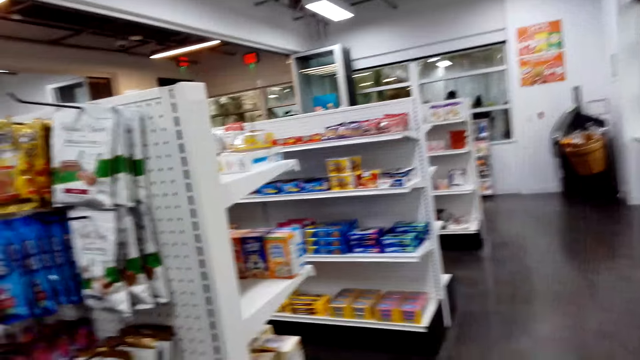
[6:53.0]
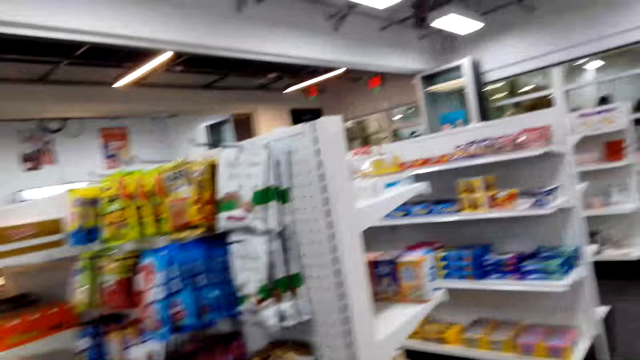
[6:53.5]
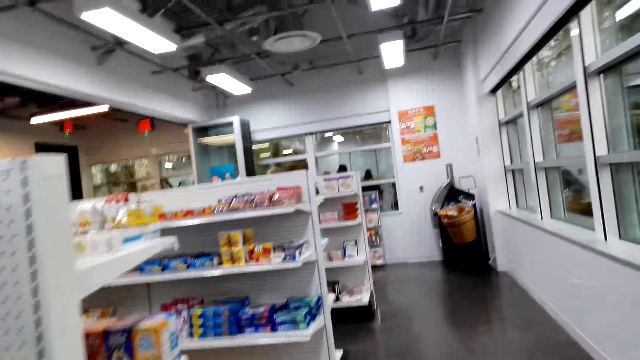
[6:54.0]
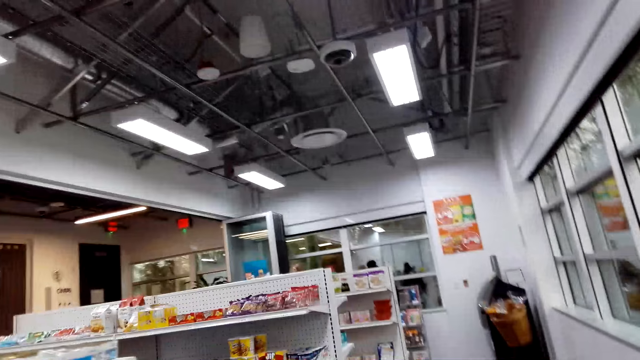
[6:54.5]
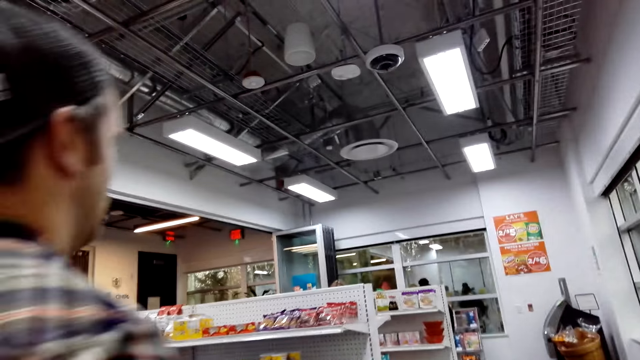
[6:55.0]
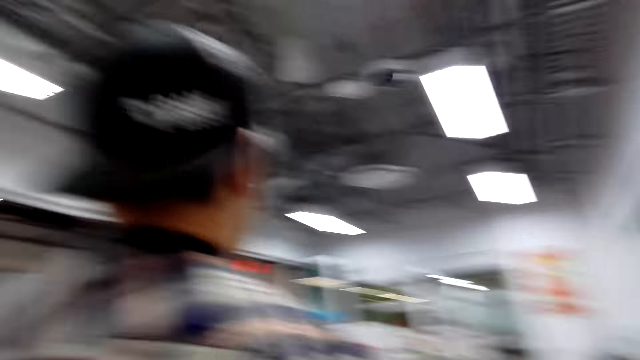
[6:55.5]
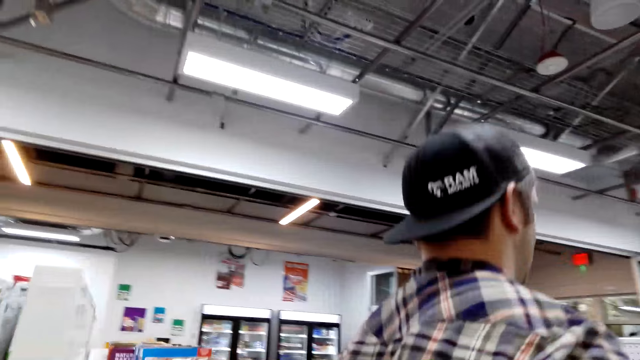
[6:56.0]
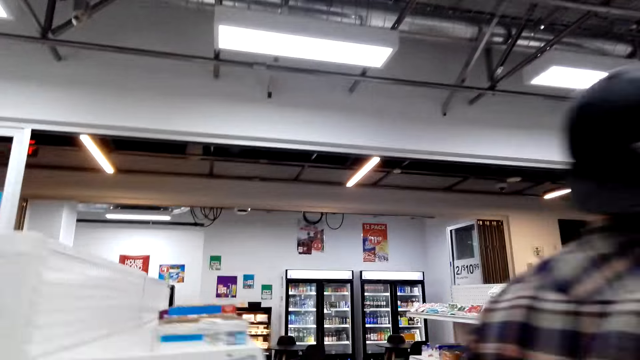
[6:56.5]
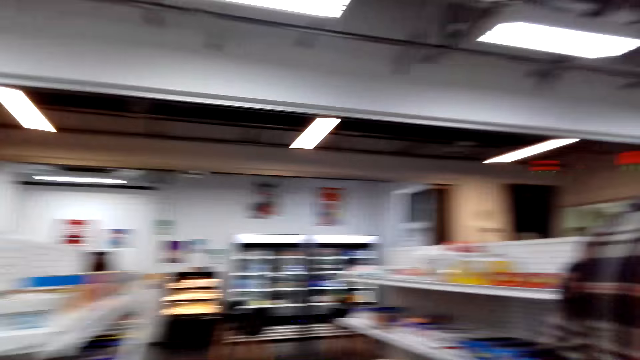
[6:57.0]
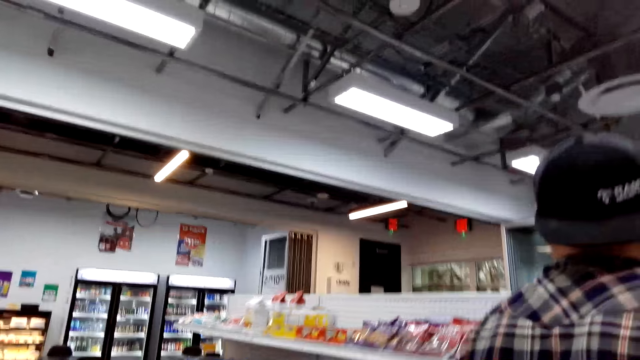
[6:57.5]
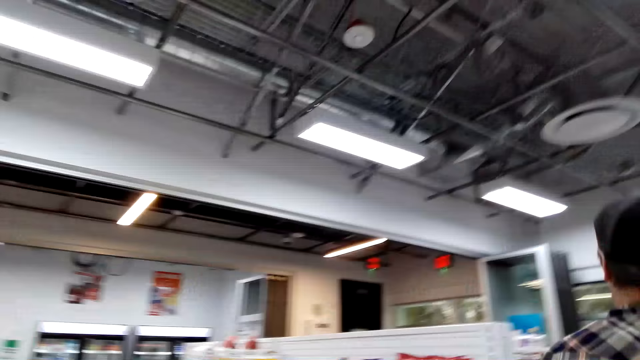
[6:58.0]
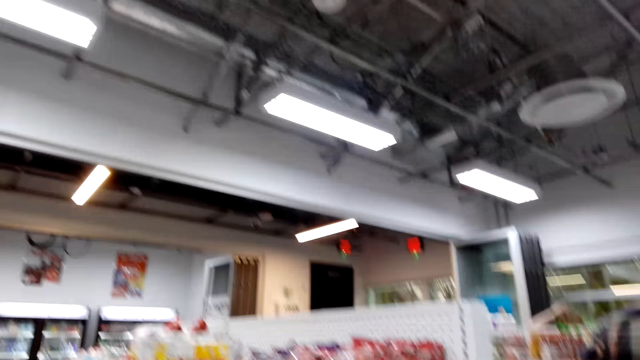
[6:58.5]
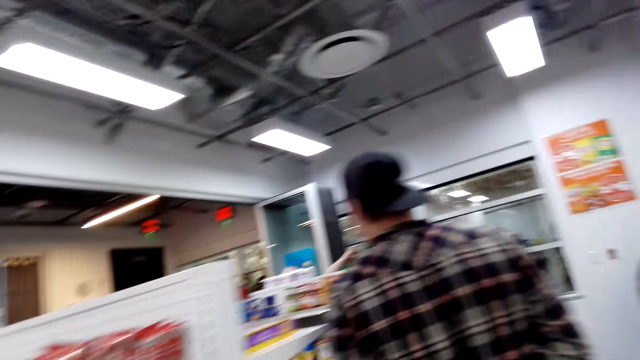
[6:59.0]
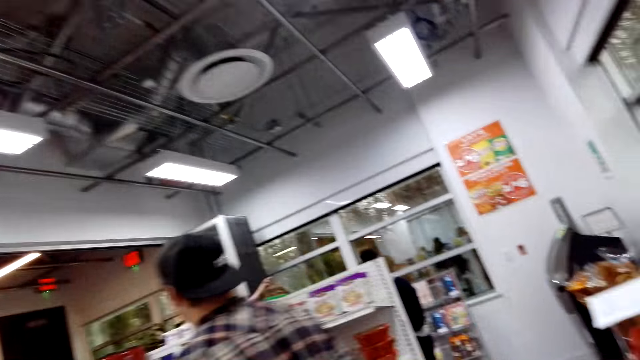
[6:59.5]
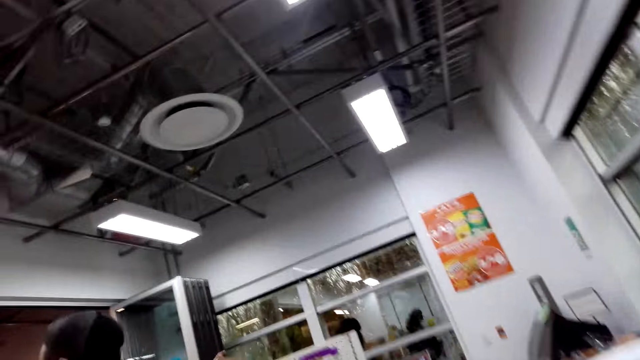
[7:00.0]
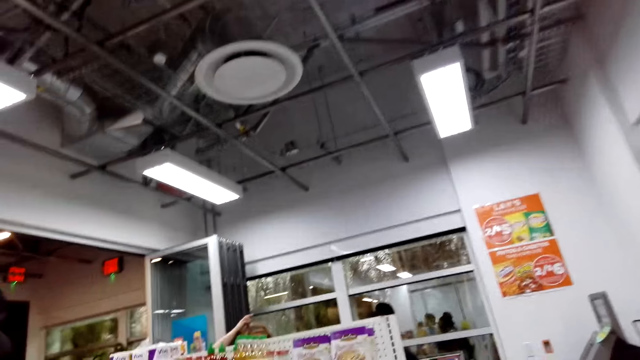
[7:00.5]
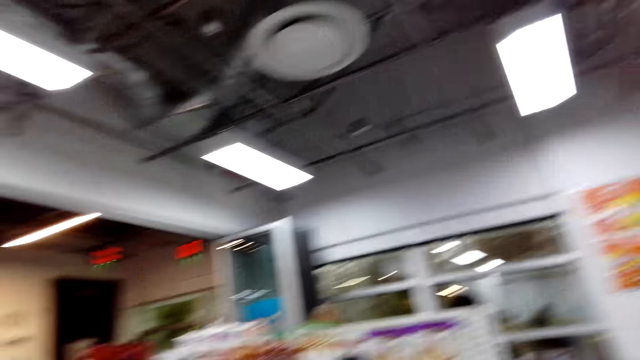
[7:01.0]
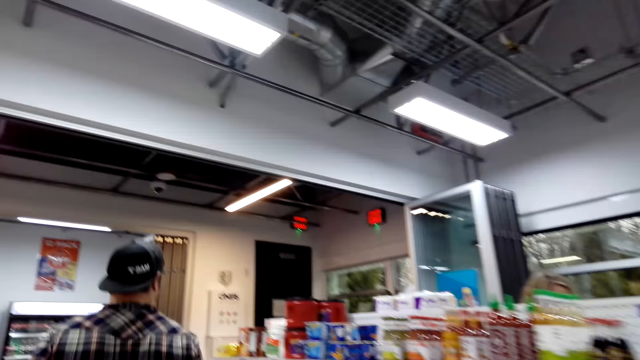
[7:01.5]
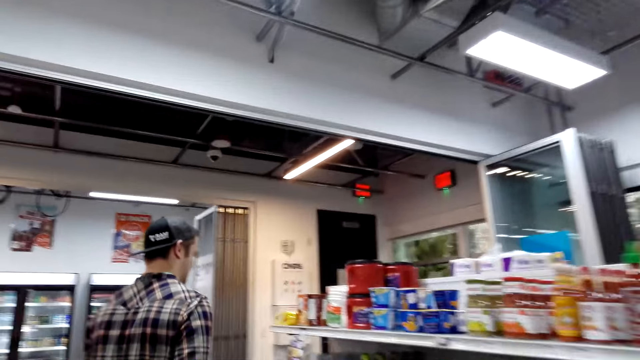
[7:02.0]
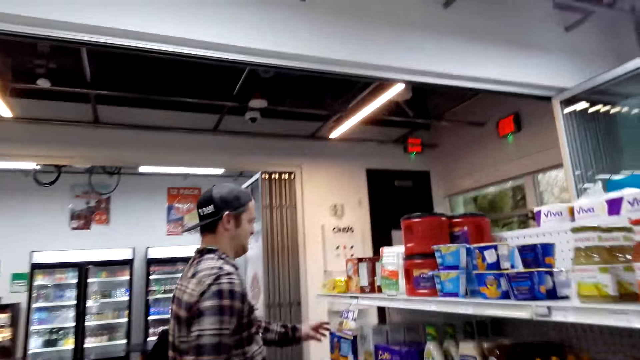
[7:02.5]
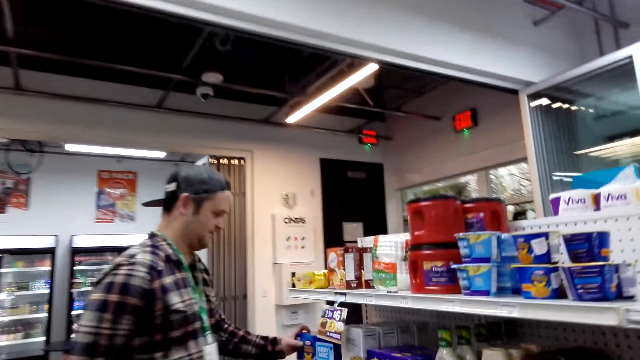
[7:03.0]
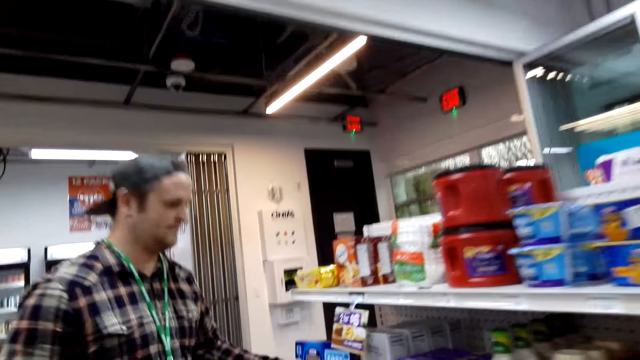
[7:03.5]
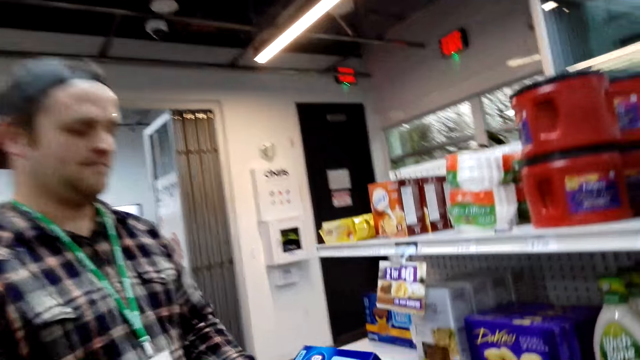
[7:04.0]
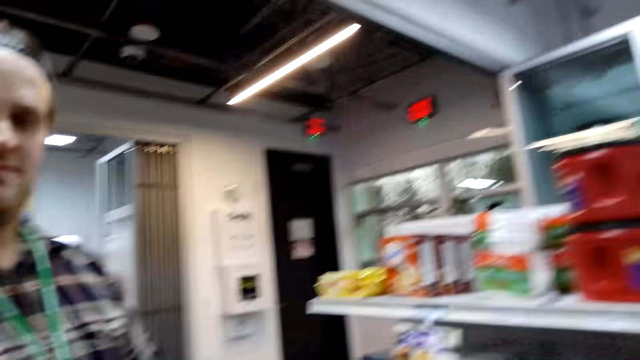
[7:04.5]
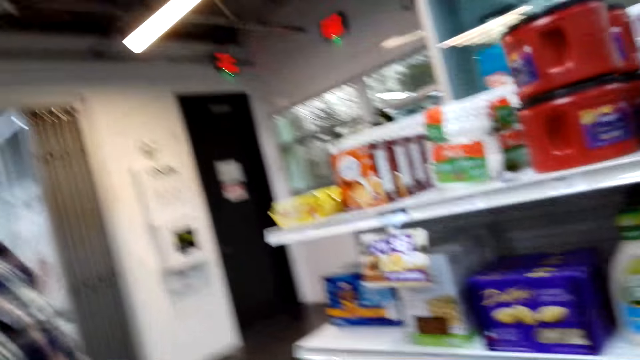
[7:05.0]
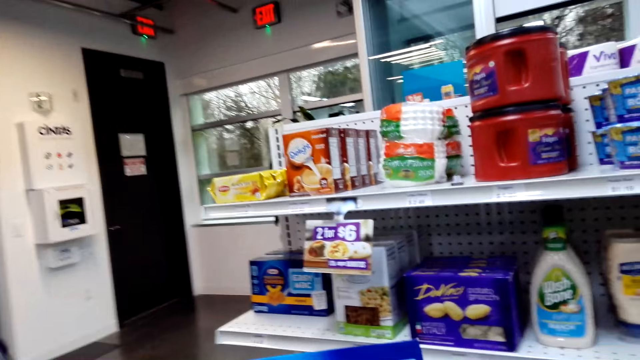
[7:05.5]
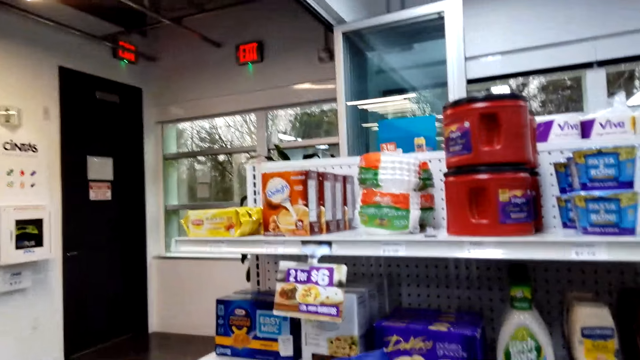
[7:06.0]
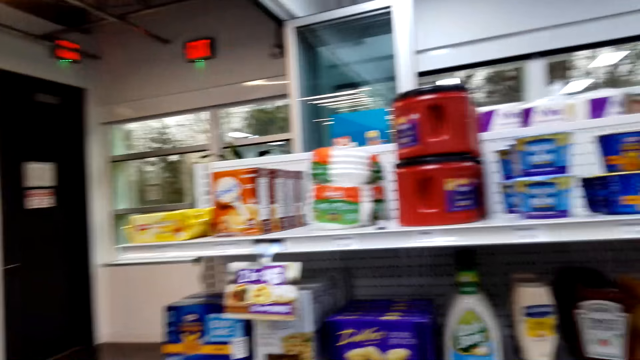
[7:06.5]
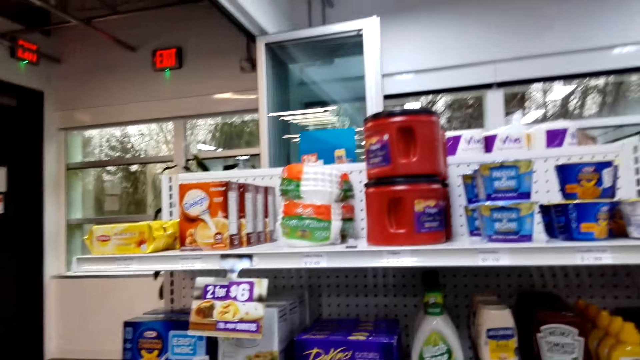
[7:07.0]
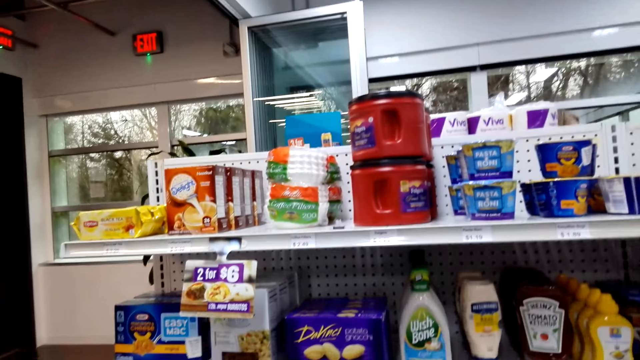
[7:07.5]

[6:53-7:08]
The camera wearer walks around. A woman walks around the supermarket. The woman picks something.

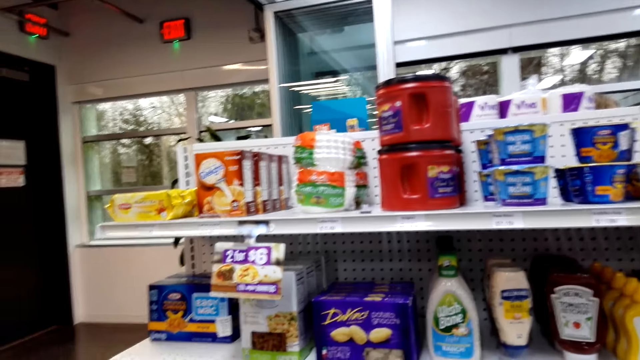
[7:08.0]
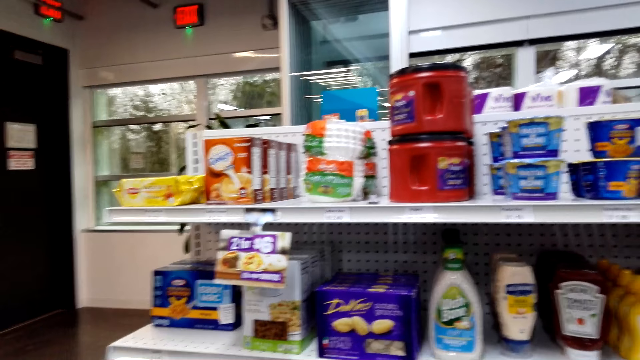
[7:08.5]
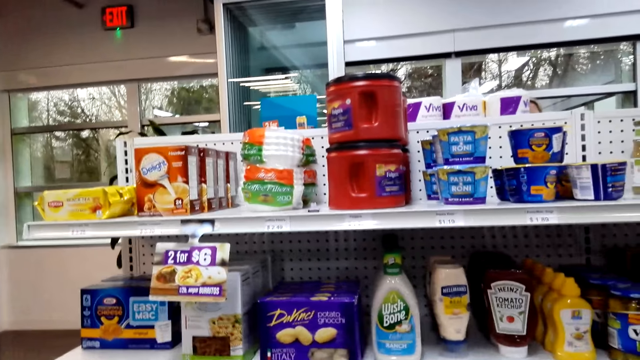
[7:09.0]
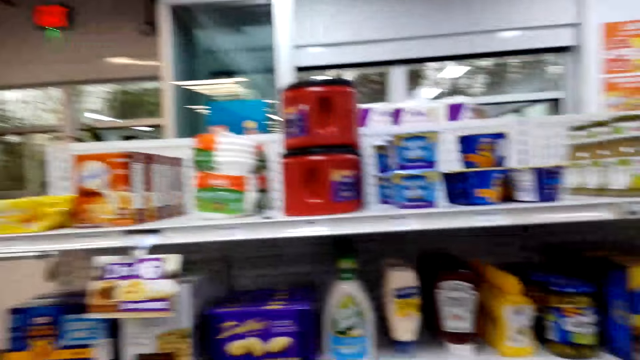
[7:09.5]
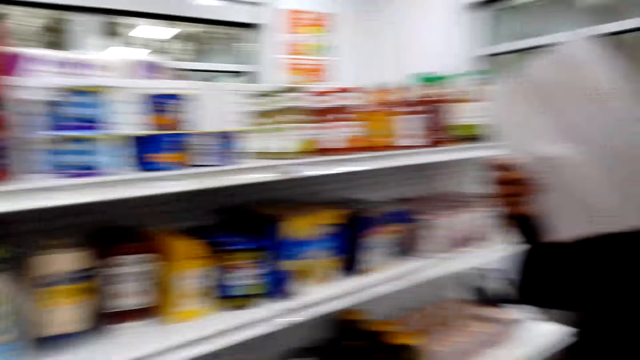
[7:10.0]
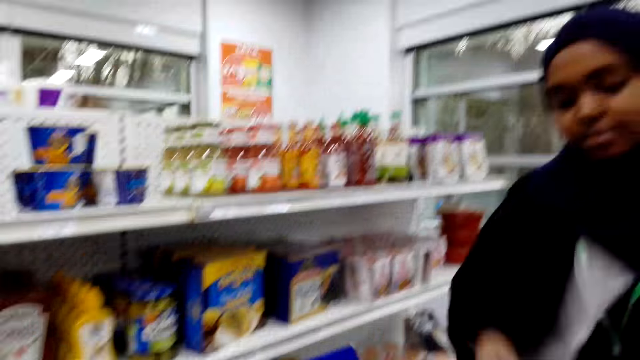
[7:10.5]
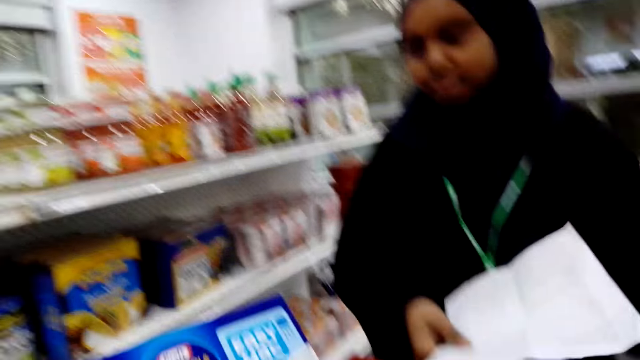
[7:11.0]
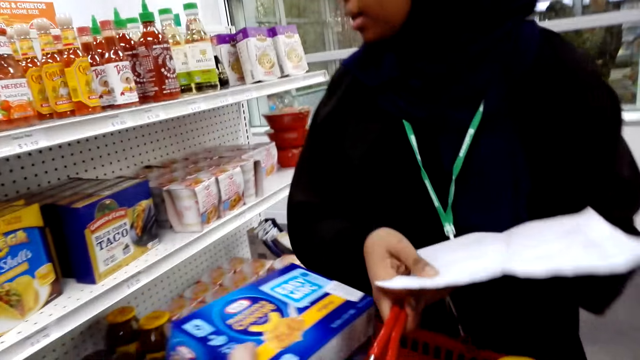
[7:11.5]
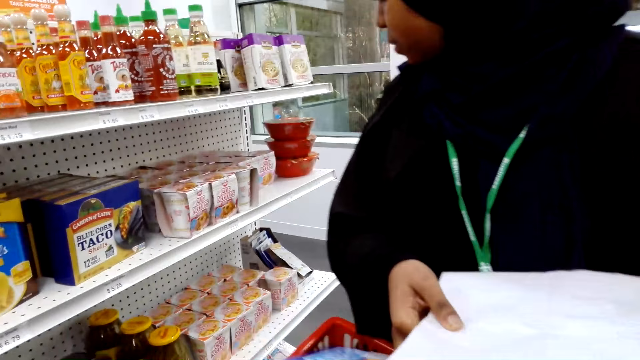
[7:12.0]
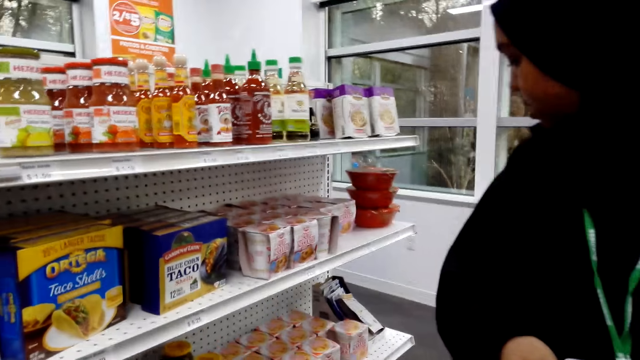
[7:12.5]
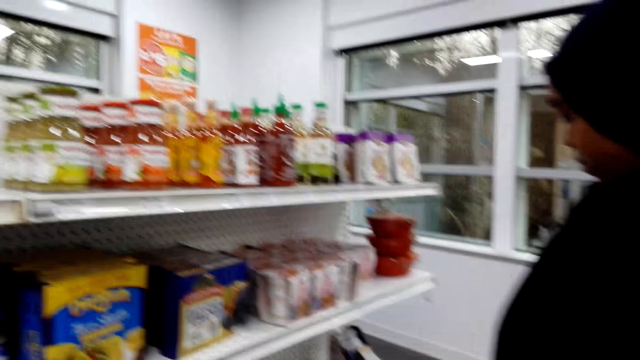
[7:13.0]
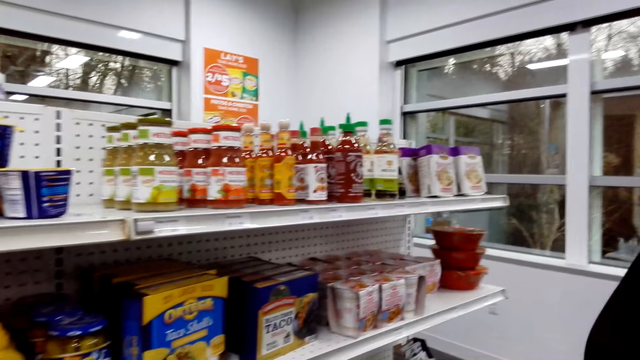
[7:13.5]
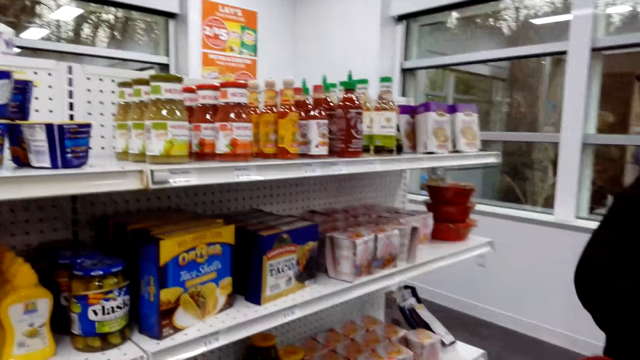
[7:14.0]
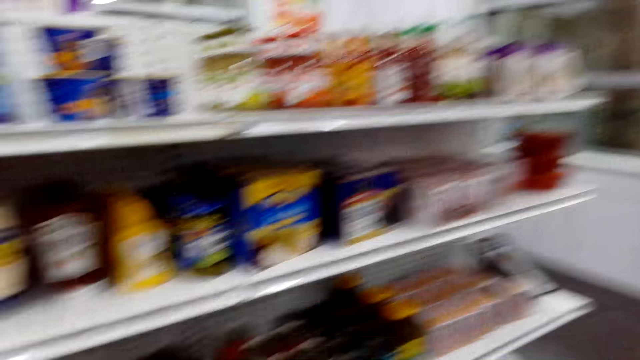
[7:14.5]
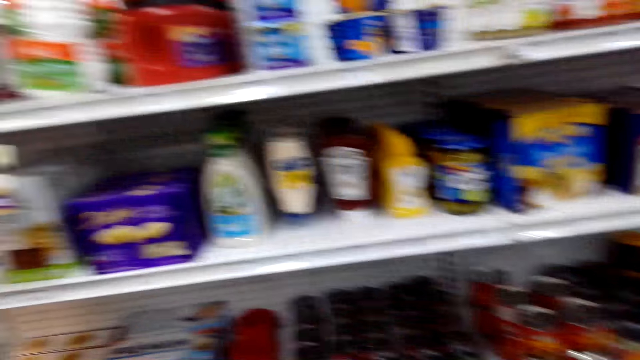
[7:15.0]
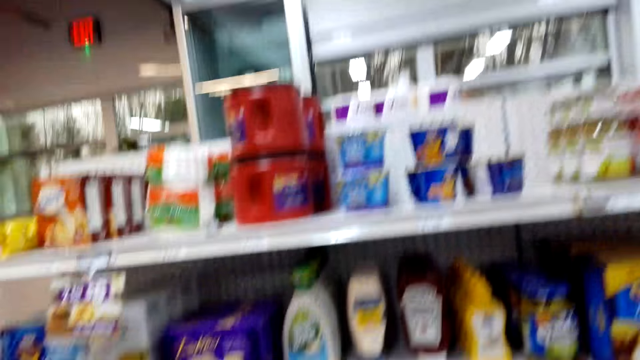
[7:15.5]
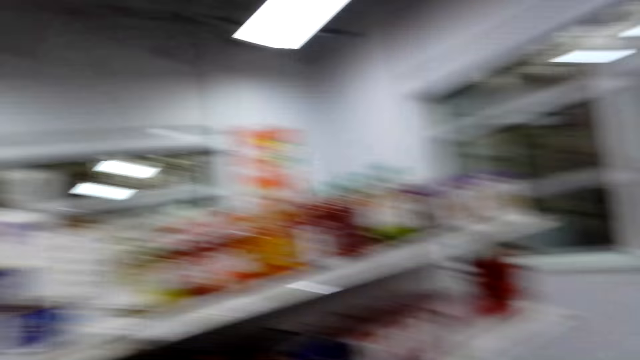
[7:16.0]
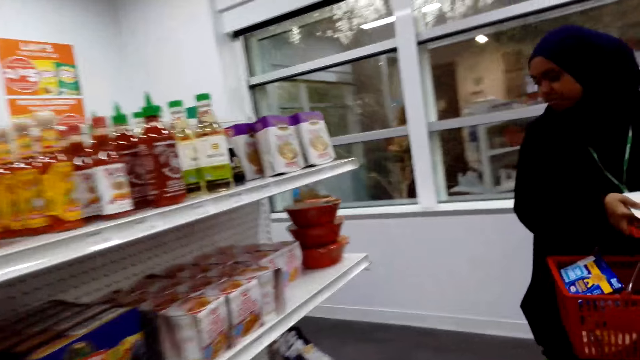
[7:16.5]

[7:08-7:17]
A person gives another person a snack box. A woman looks around.
